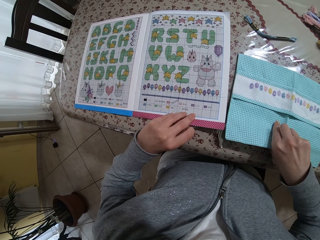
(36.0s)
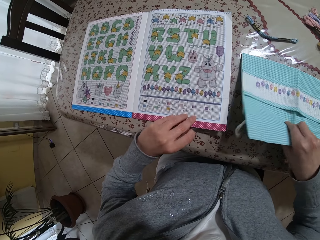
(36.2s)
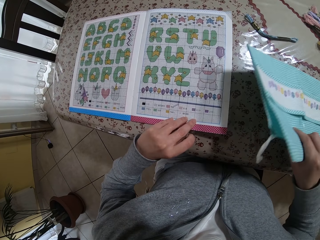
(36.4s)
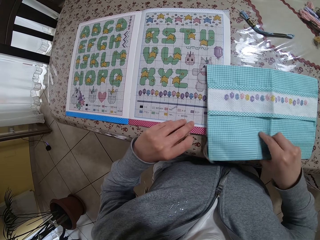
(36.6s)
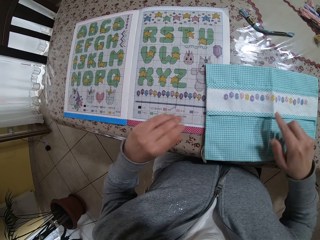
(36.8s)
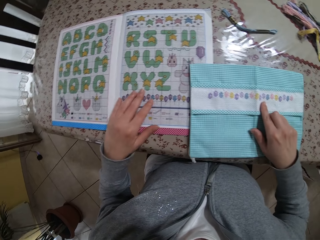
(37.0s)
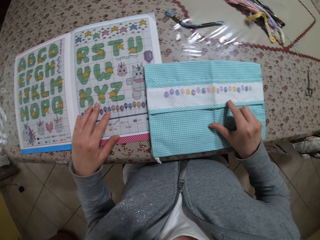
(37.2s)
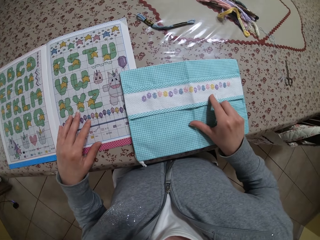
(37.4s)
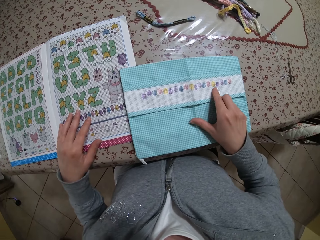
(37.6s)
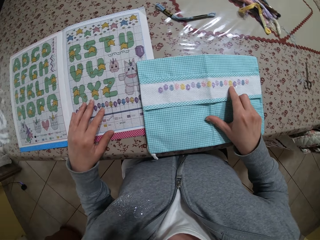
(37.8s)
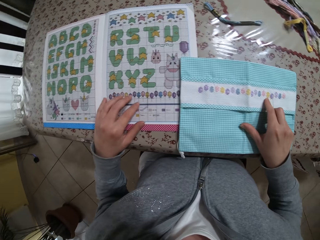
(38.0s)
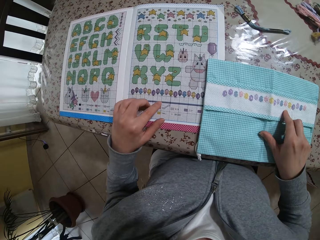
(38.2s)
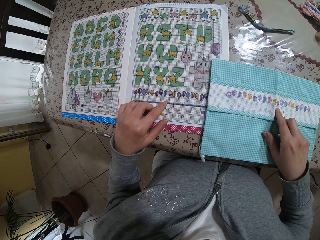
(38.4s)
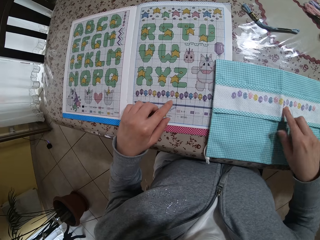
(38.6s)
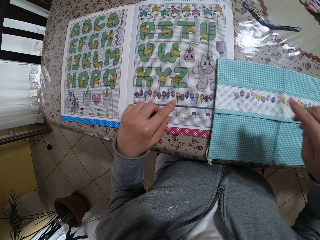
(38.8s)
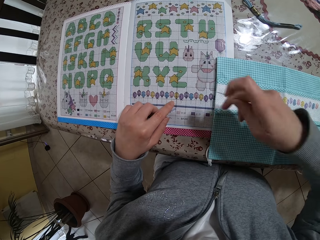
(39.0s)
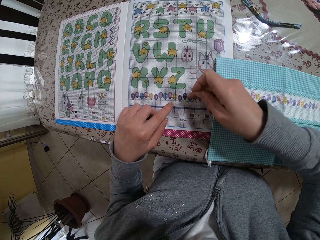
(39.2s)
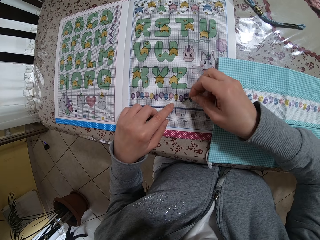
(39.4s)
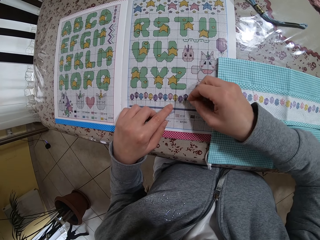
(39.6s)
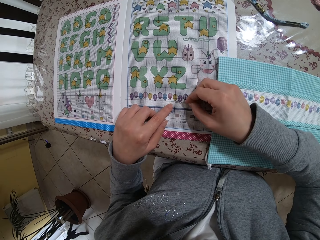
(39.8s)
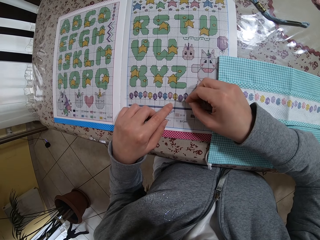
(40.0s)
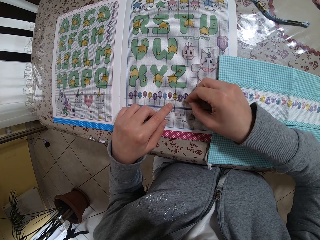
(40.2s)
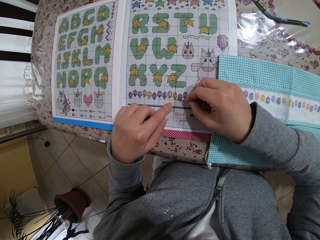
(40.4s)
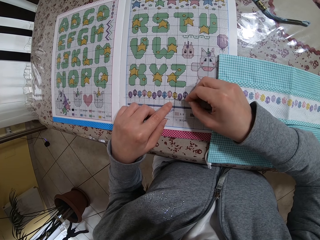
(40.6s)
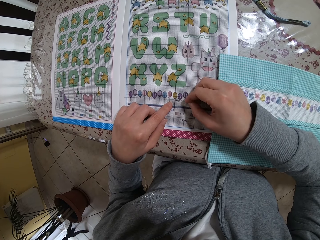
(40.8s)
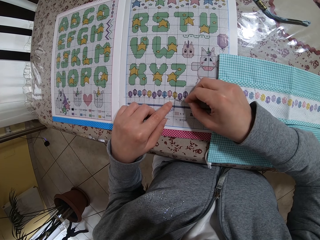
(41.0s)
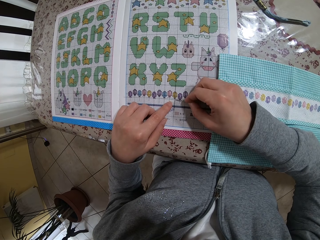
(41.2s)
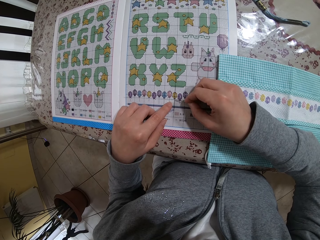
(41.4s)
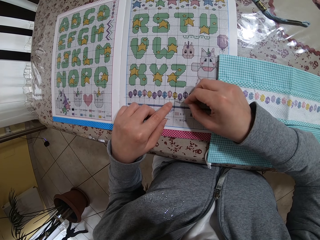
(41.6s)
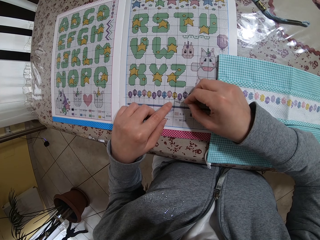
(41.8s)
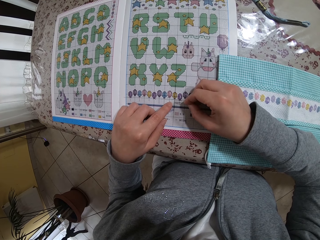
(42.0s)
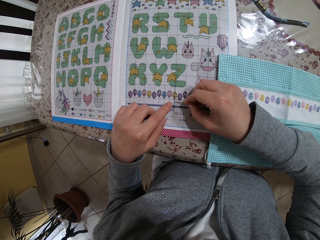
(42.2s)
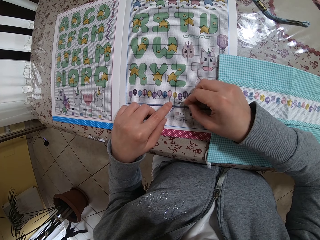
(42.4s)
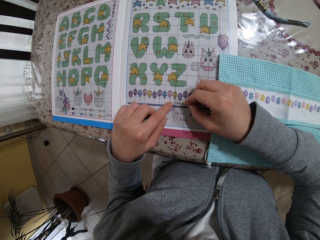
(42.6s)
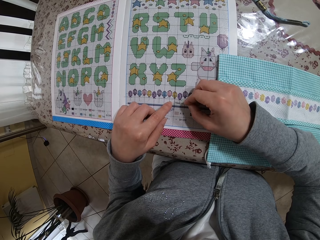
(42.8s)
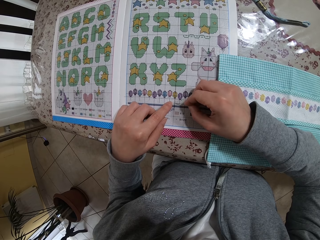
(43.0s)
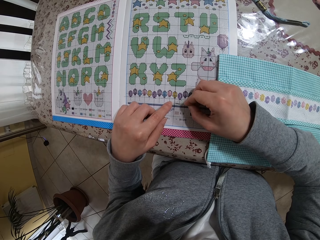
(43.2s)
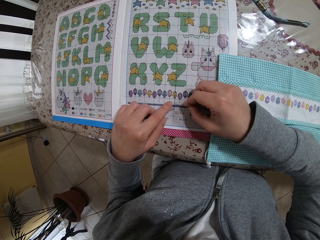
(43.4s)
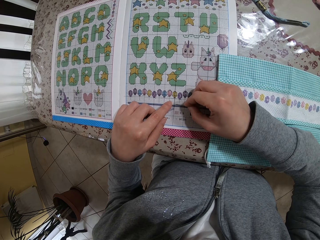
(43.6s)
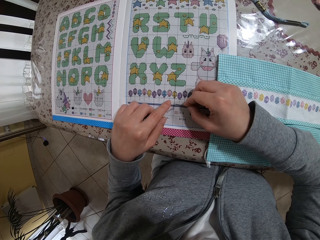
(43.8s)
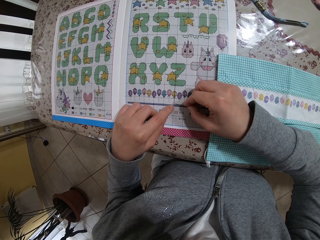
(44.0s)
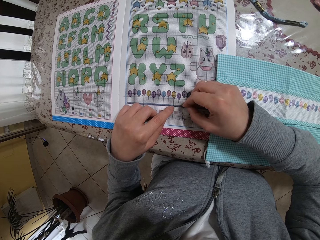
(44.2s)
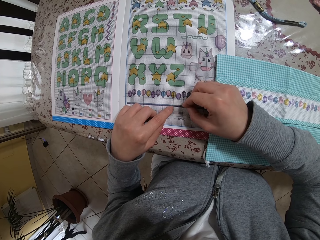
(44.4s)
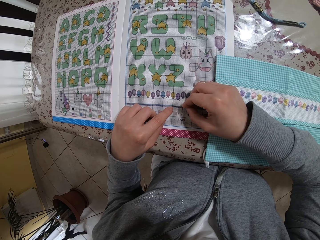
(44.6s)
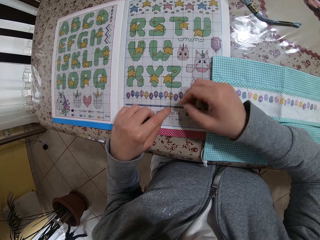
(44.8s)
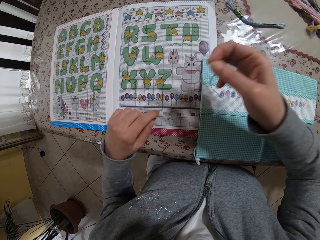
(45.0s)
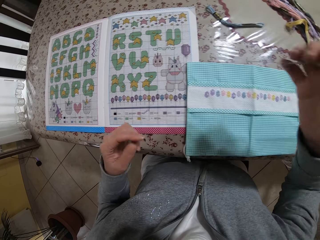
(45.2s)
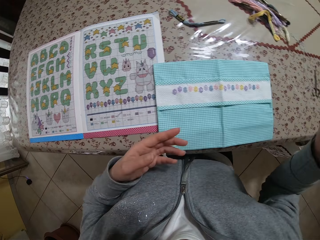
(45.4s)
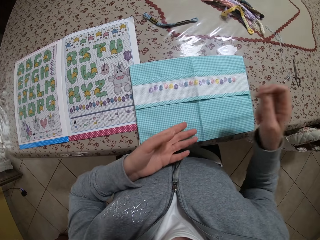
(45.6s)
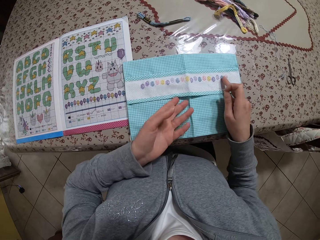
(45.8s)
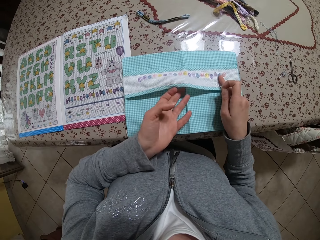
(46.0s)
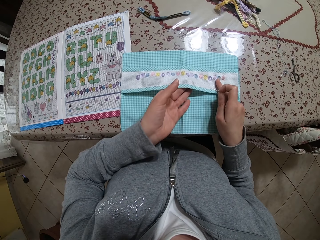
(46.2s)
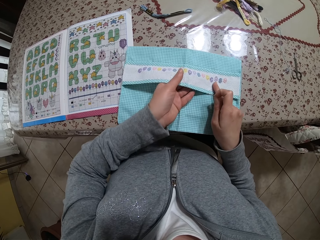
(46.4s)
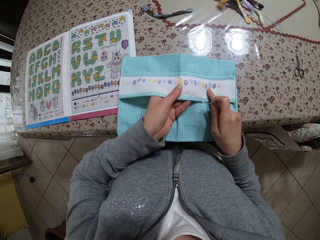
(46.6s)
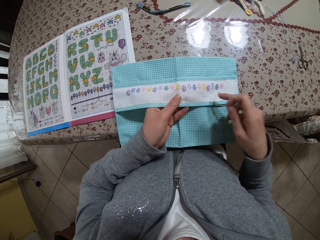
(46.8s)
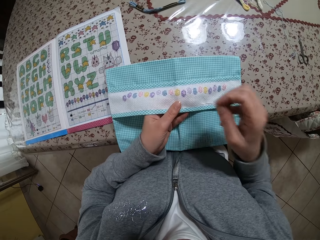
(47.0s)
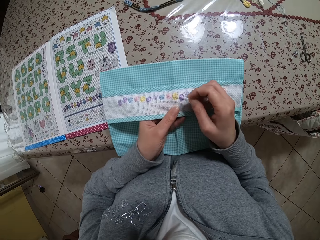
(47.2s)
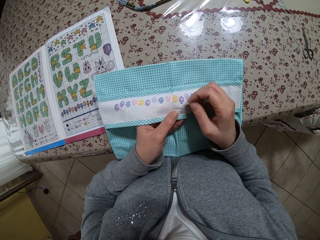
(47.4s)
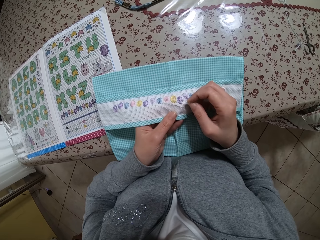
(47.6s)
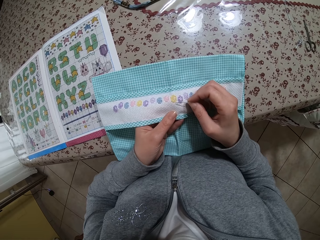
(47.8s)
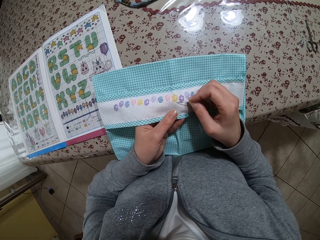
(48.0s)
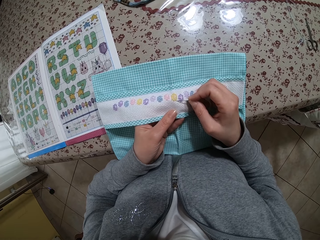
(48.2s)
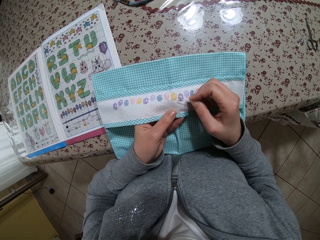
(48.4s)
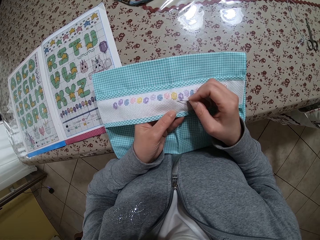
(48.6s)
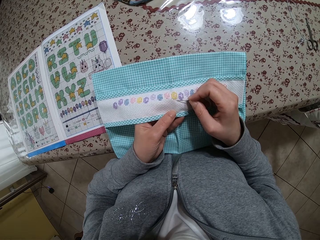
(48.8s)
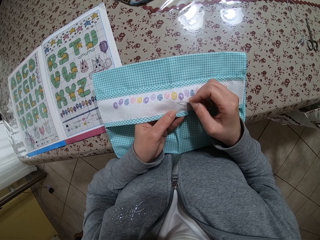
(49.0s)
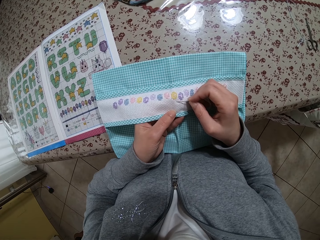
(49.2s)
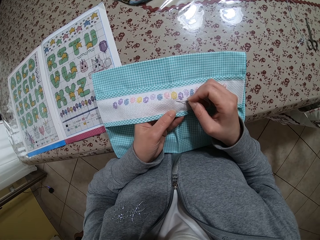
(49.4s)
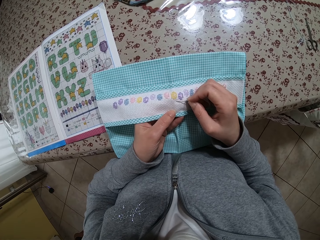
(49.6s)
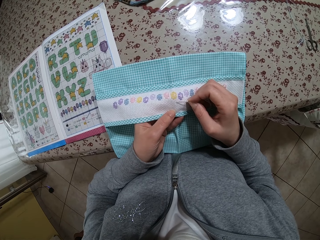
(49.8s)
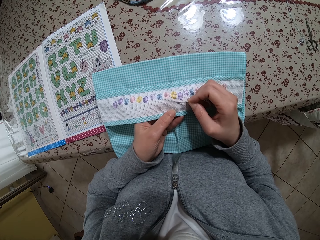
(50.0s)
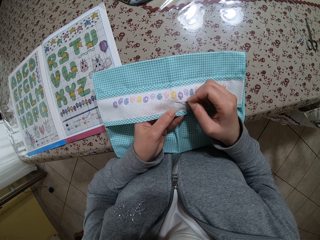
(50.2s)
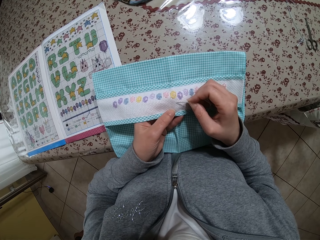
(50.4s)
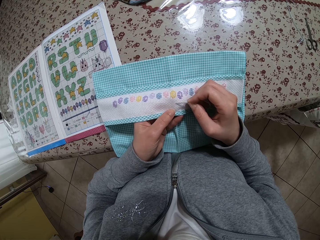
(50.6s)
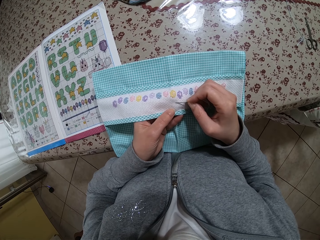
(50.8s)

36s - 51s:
The camera wearer puts the fabric on the letters chart. She points on the book with the needle in her right hand. She counts the boxes on the chart. She holds the purse or fabric with her left hand. She touches the needle on the purse with her right hand. She counts the boxes on the fabric.

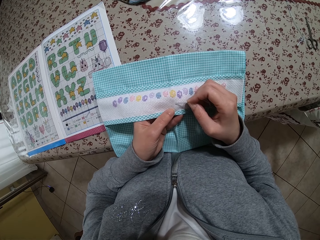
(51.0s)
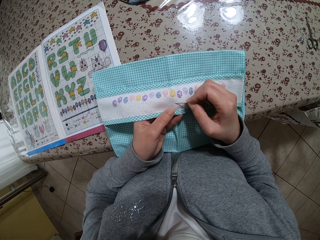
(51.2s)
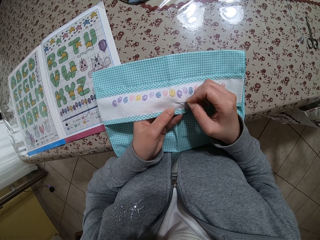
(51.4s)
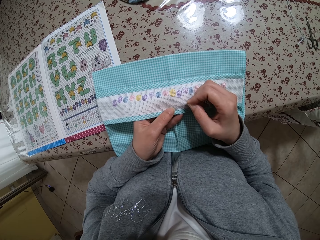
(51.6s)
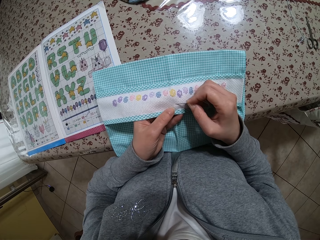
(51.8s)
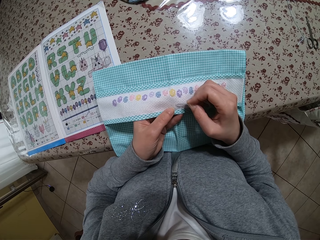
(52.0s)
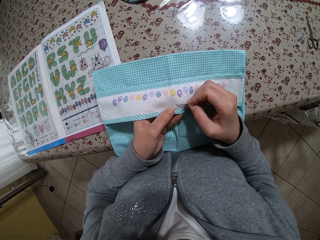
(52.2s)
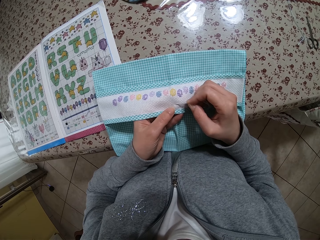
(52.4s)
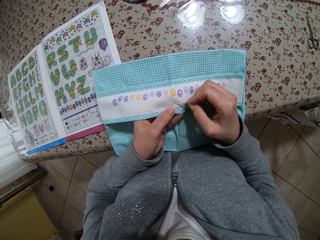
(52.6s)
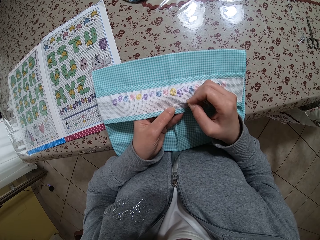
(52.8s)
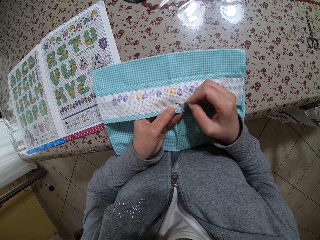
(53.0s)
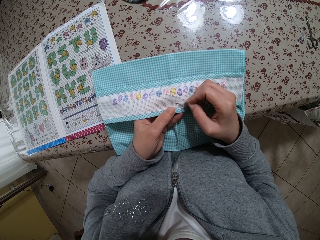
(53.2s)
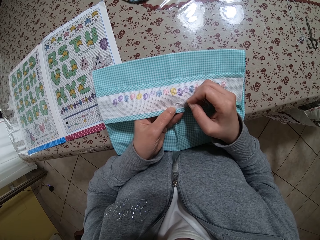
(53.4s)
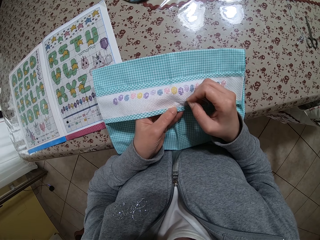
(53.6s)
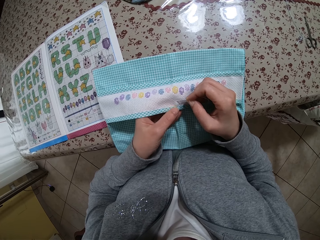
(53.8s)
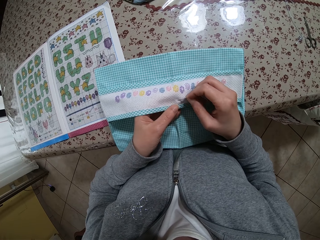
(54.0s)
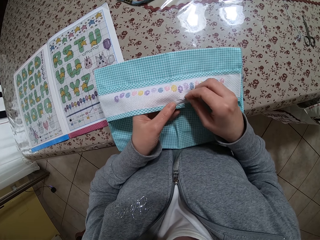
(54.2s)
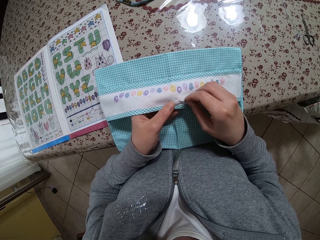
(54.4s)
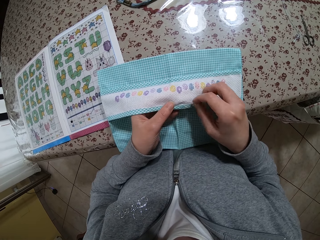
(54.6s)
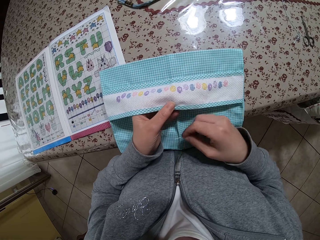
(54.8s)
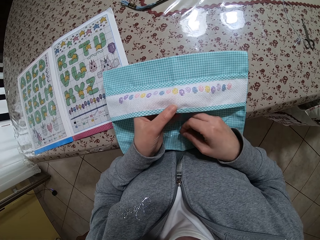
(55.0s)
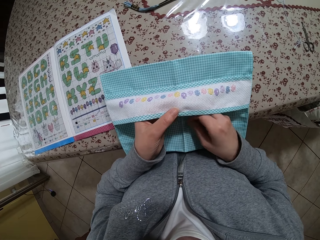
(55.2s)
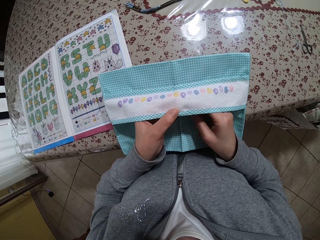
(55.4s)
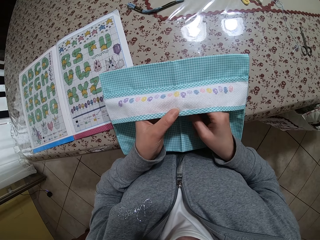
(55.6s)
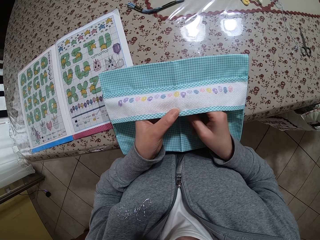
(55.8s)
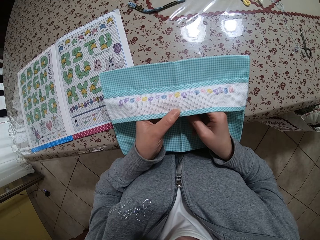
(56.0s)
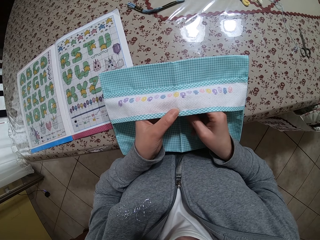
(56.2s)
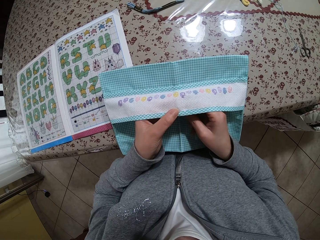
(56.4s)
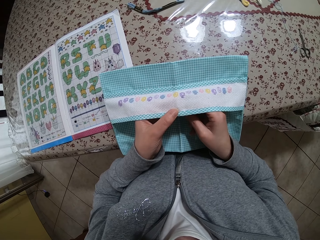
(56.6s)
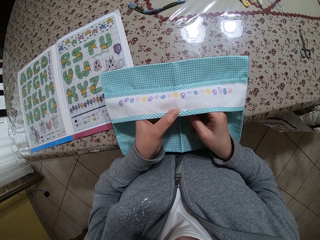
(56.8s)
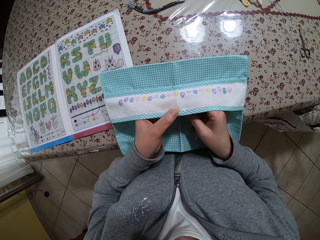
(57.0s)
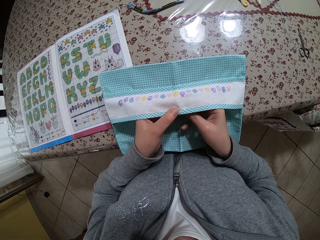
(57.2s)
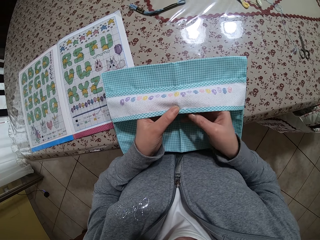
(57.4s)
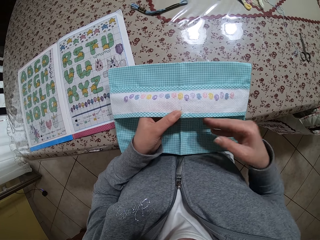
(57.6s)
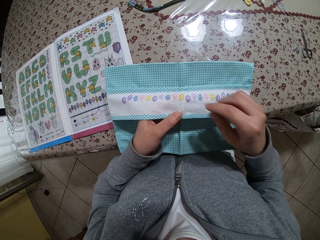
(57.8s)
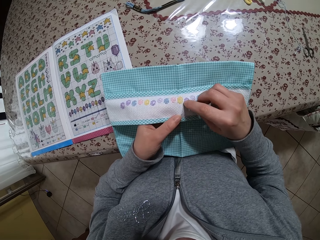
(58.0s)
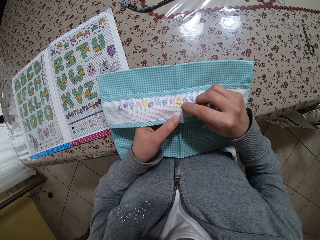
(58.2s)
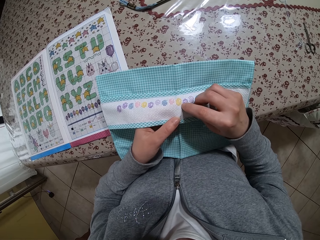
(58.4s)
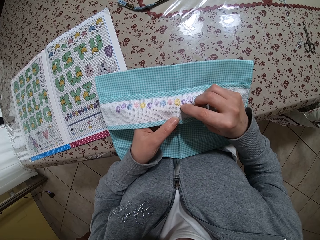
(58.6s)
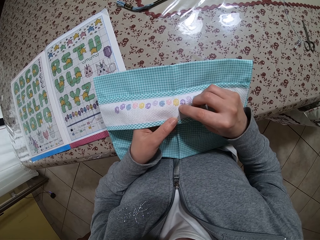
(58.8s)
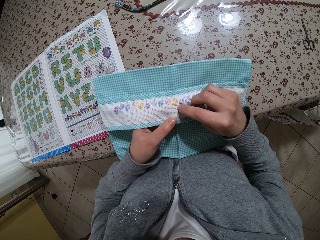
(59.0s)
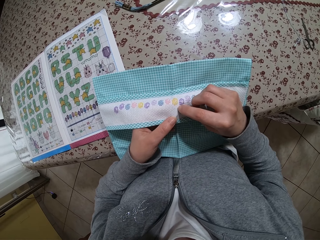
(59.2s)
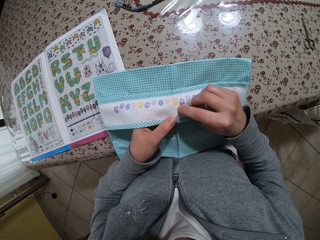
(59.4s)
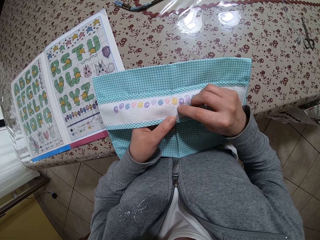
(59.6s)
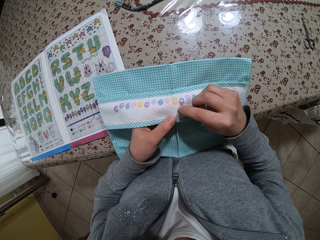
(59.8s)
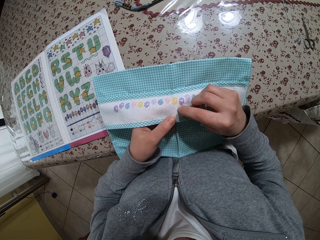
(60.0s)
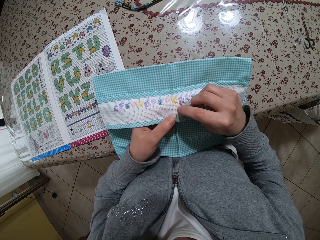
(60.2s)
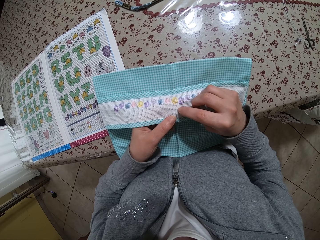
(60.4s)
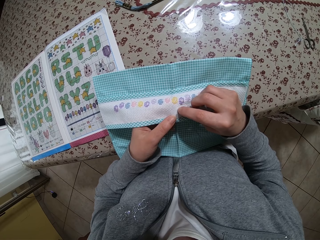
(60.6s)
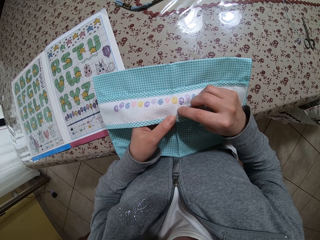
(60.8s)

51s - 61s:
The camera wearer inserts the needle into the purse or fabric with her right hand. She touches the purse with her right hand. She counts the boxes on the fabric.
